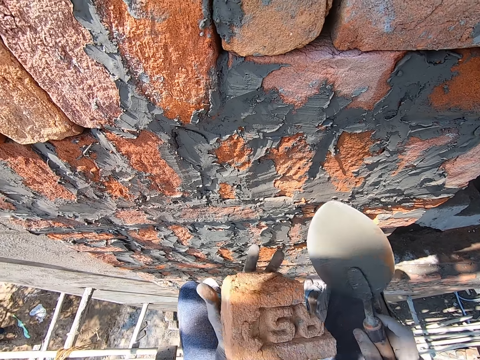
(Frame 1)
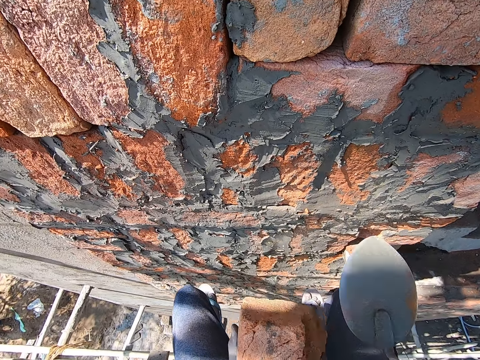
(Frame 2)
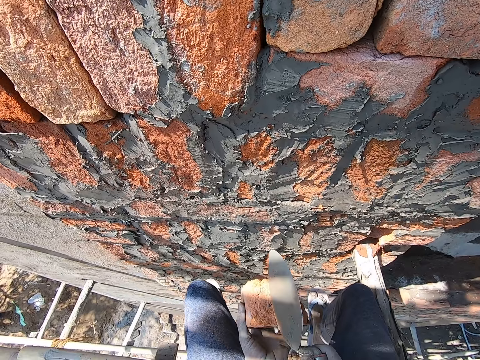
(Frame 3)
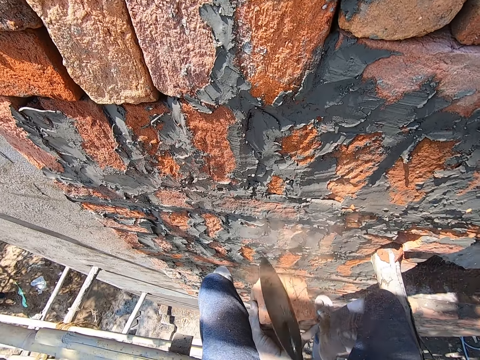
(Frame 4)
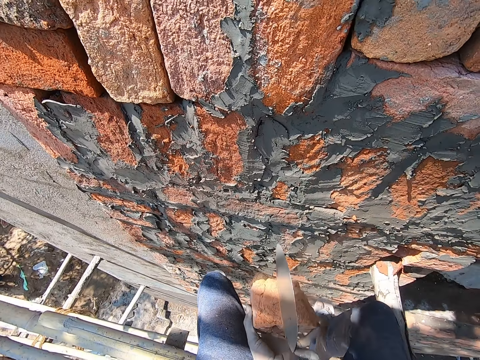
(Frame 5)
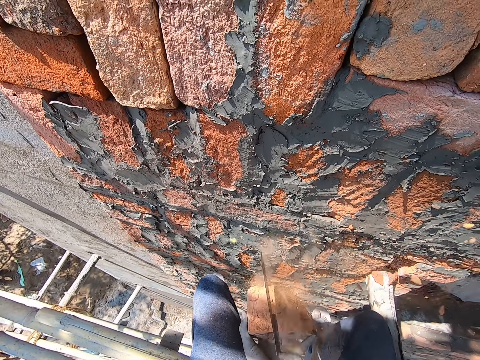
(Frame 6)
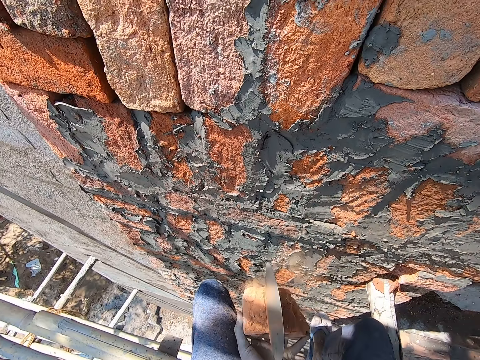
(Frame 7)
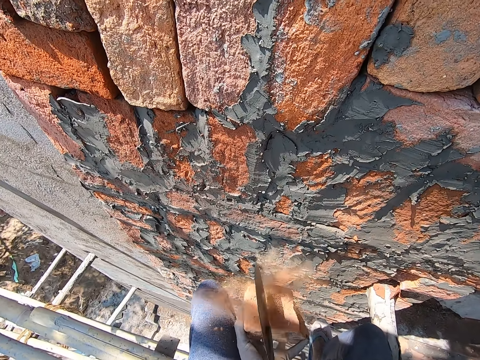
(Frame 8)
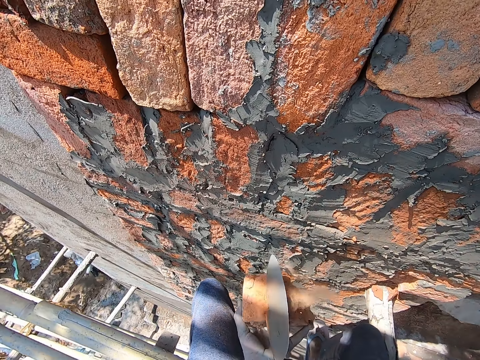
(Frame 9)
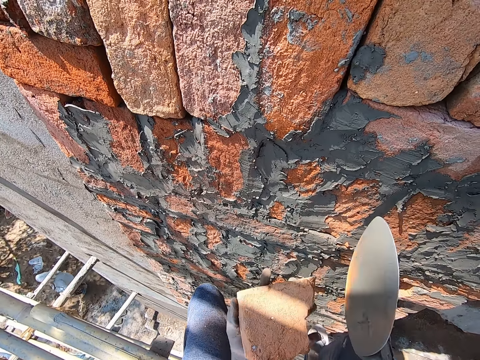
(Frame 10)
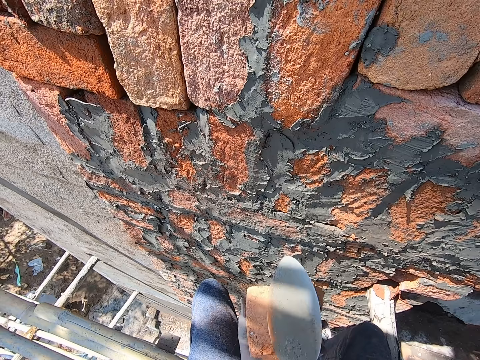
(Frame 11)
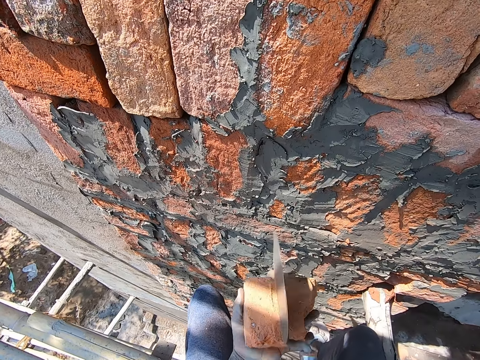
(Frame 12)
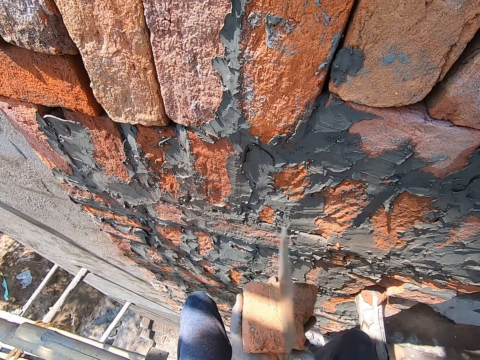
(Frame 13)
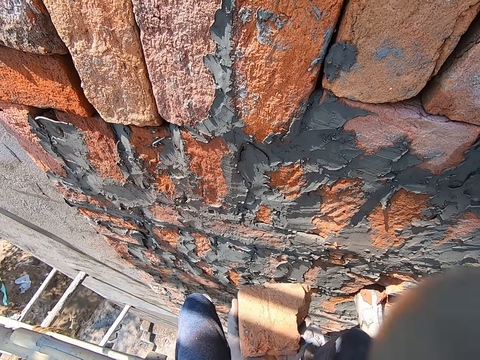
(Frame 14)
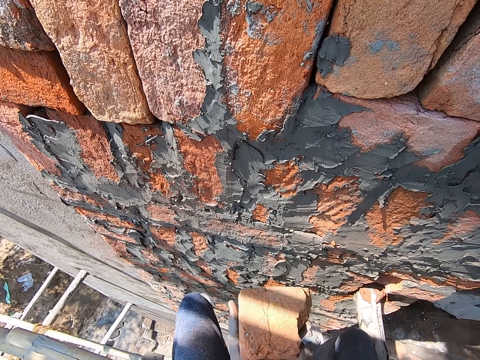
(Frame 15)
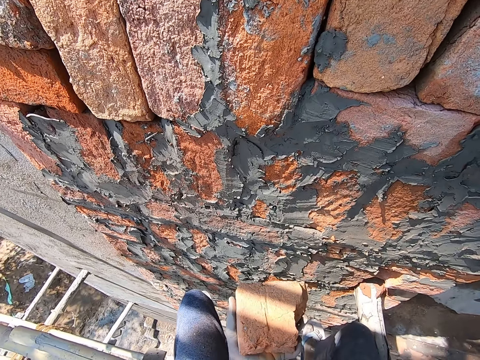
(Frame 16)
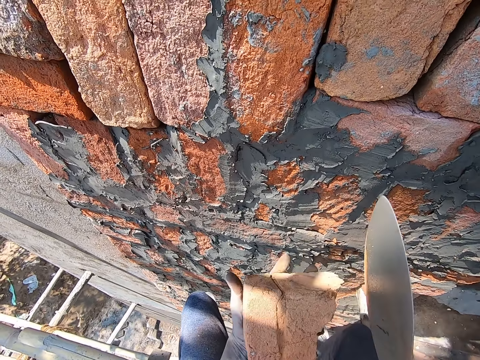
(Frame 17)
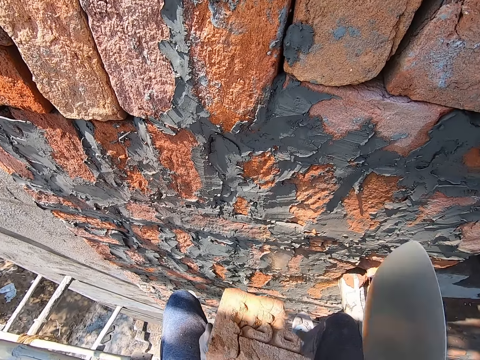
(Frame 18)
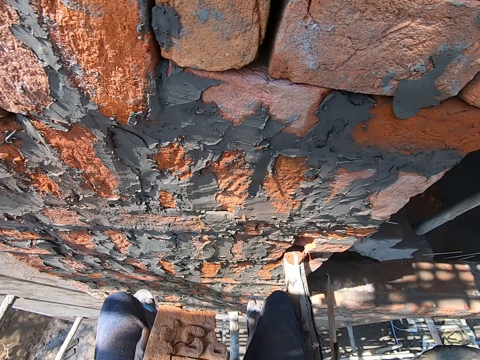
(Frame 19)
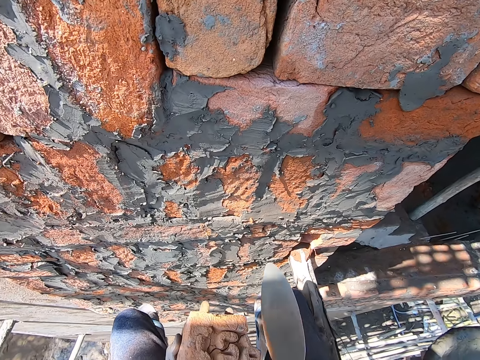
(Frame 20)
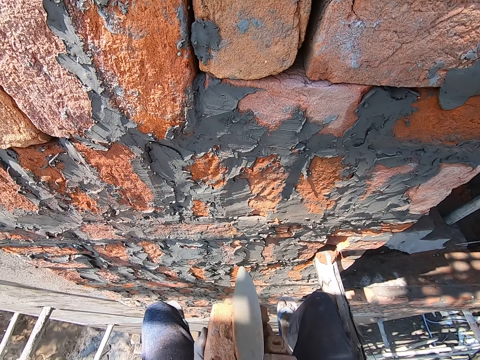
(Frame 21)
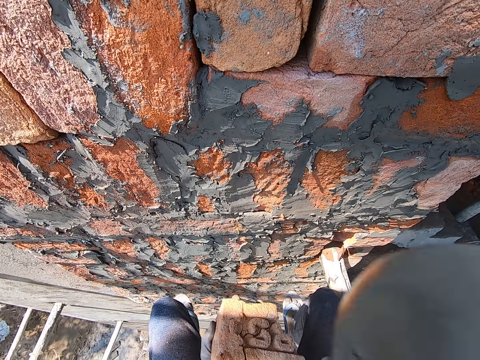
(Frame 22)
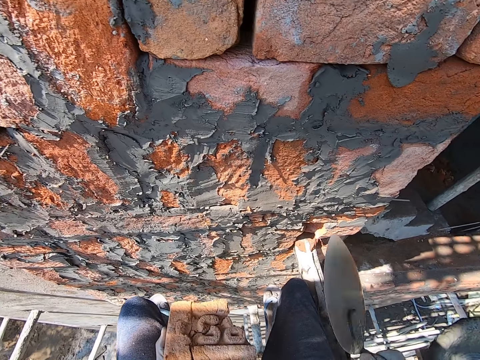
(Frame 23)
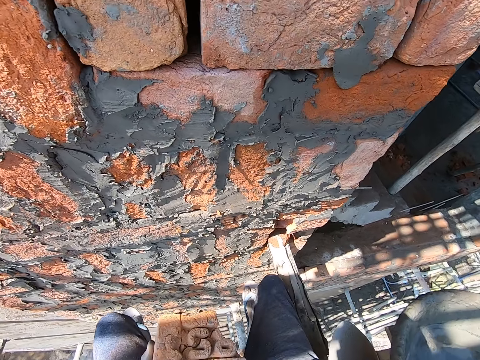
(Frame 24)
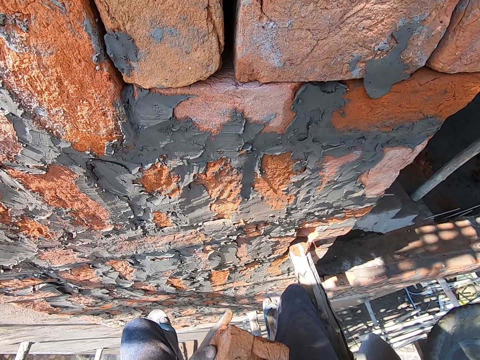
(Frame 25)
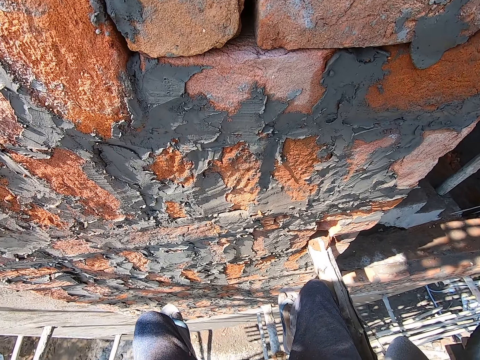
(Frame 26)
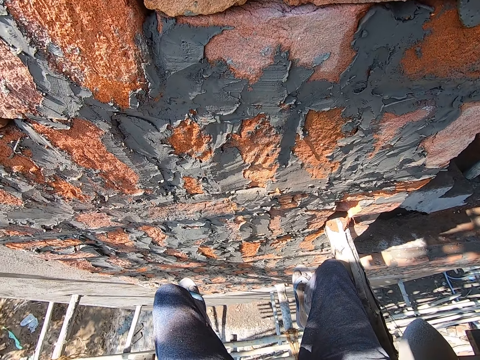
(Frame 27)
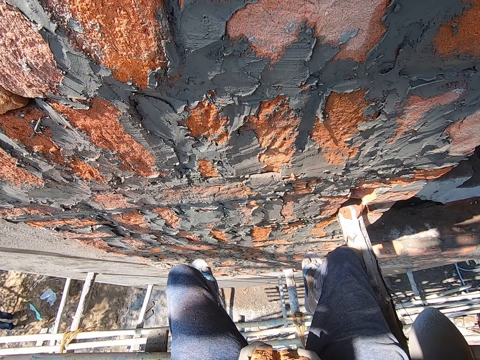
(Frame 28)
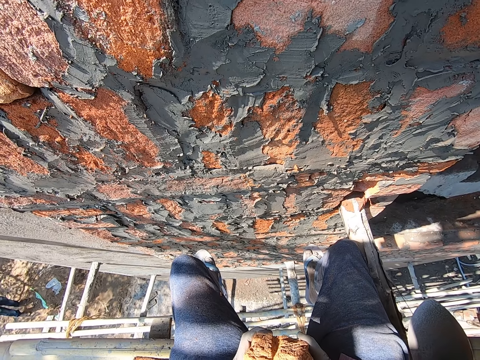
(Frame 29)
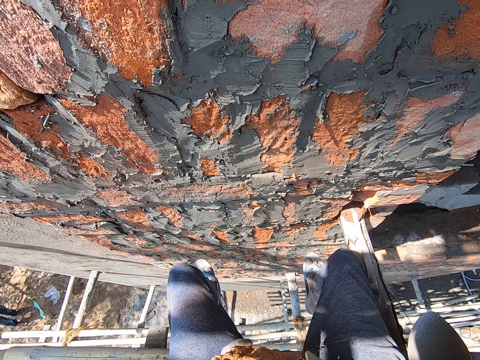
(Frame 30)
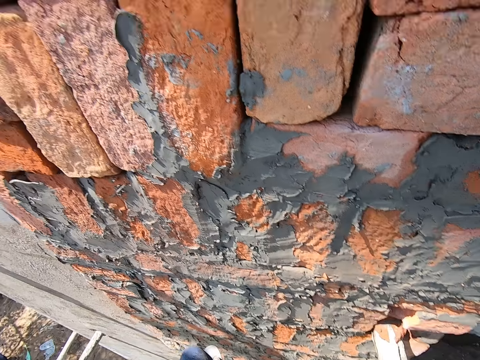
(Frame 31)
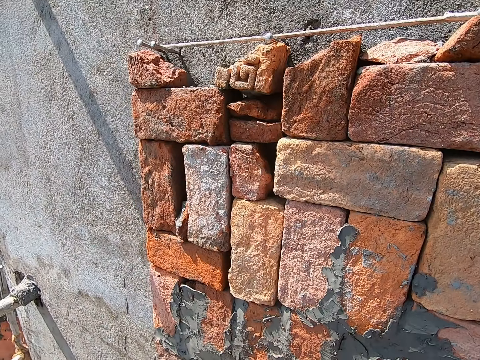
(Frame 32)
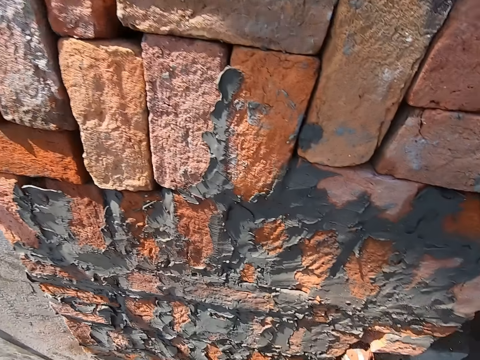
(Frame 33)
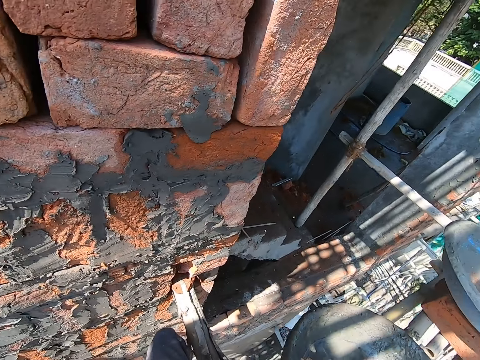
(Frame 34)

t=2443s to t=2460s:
The camera wearer flips the brick with his left hand. He hits the brick on his left hand with the trowel on his right hand. He breaks the brick with the trowel. A man interacts with the camera wearer. The camera wearer drops the trowel on some bamboo woods with his right hand. He splits the brick with both hands and converses with the man.

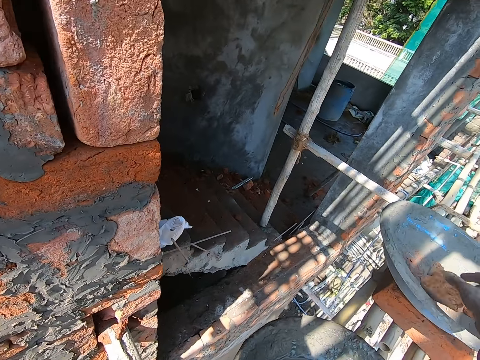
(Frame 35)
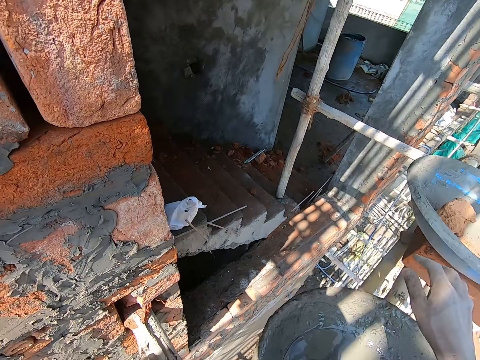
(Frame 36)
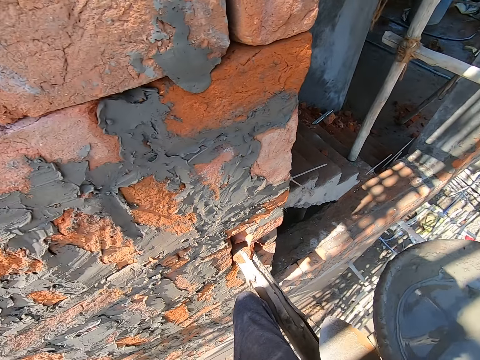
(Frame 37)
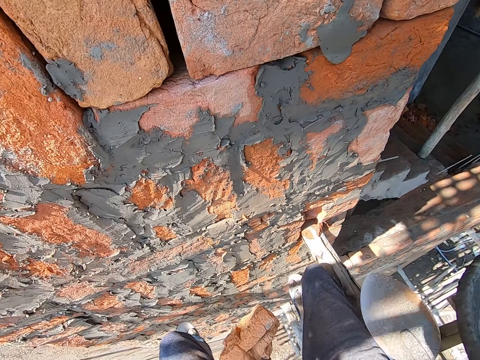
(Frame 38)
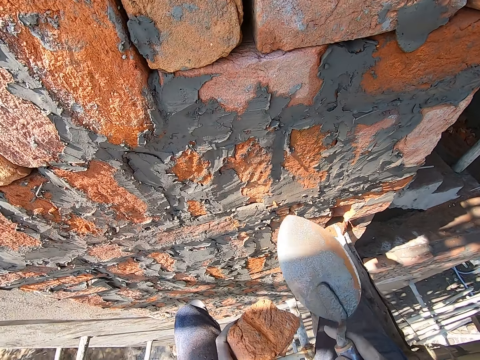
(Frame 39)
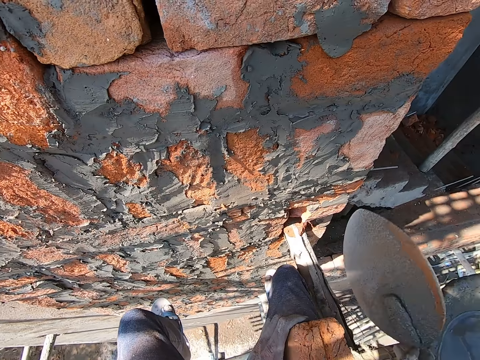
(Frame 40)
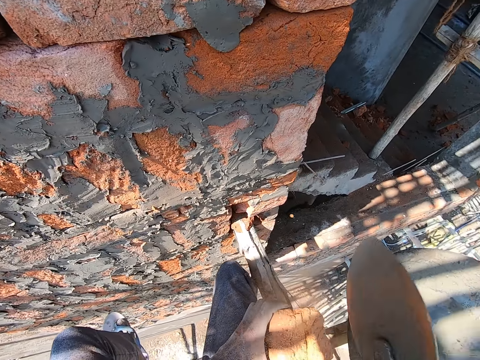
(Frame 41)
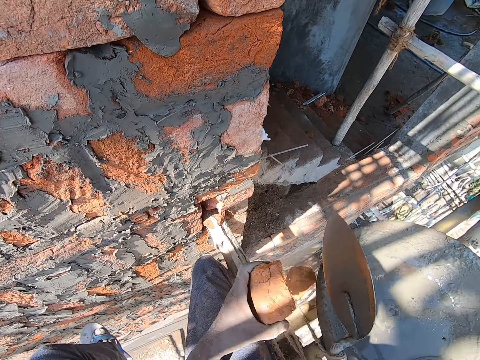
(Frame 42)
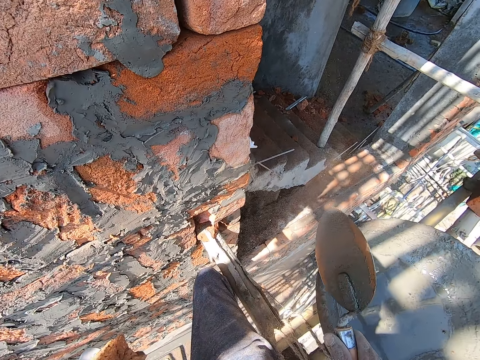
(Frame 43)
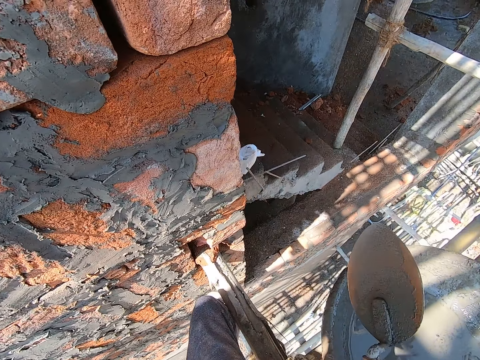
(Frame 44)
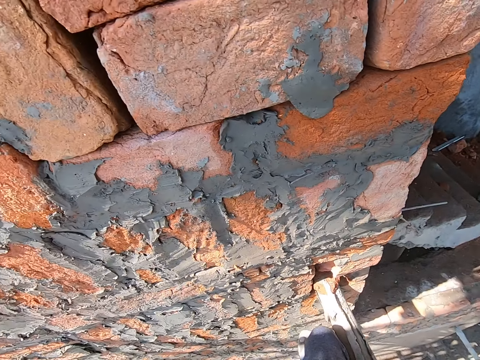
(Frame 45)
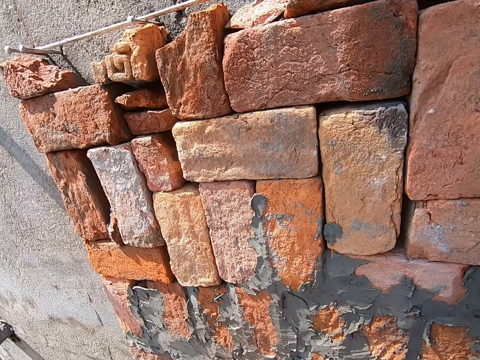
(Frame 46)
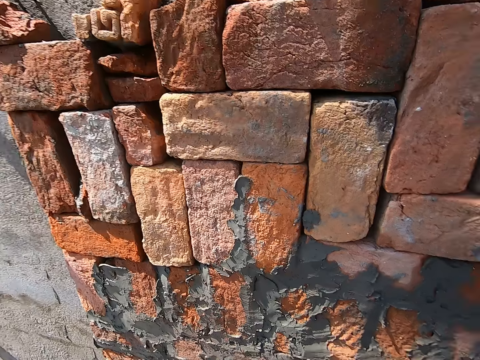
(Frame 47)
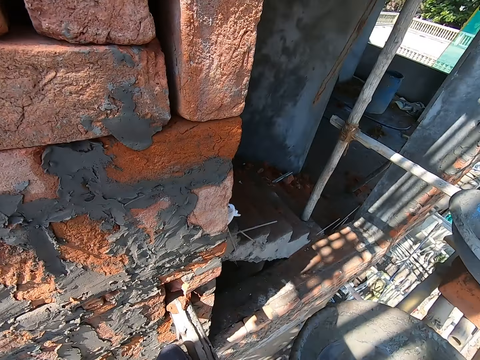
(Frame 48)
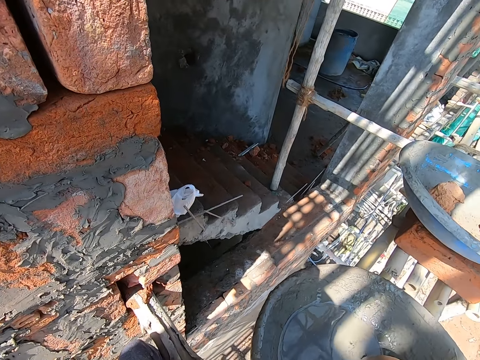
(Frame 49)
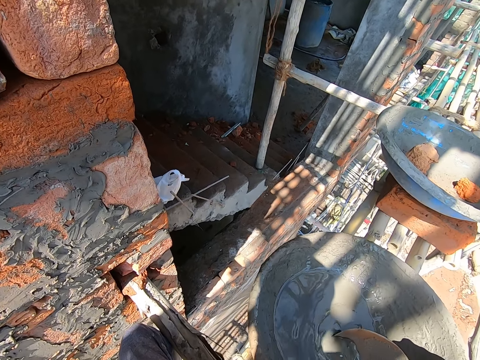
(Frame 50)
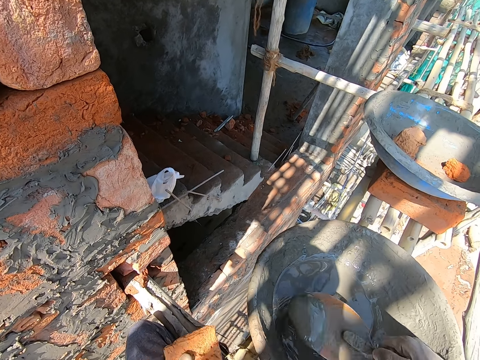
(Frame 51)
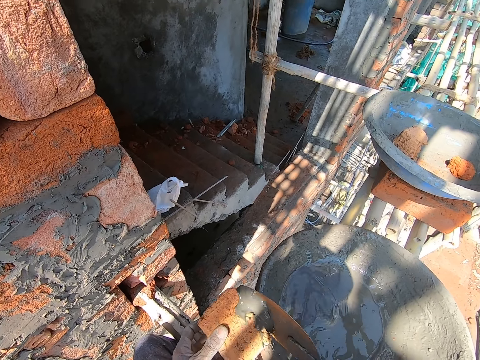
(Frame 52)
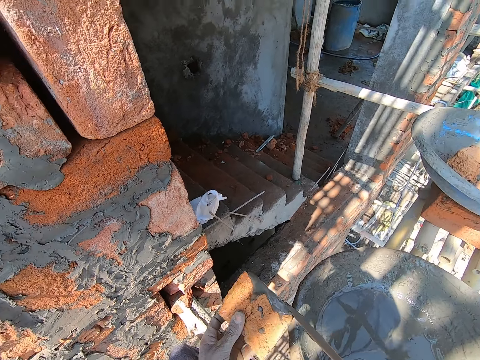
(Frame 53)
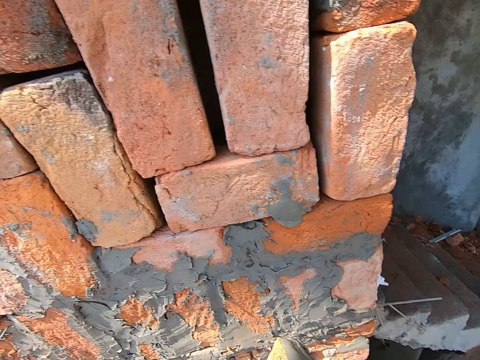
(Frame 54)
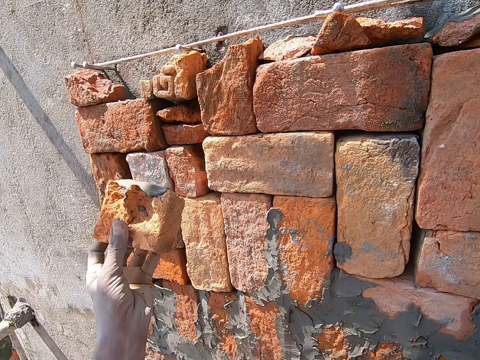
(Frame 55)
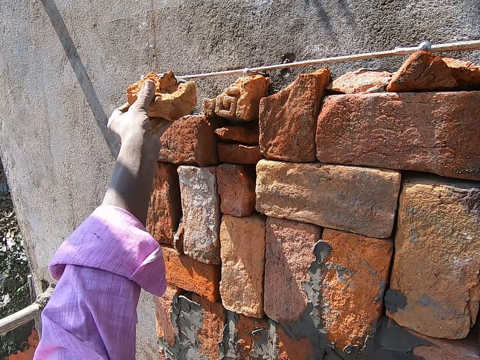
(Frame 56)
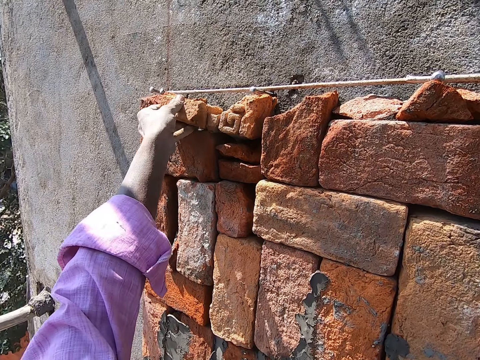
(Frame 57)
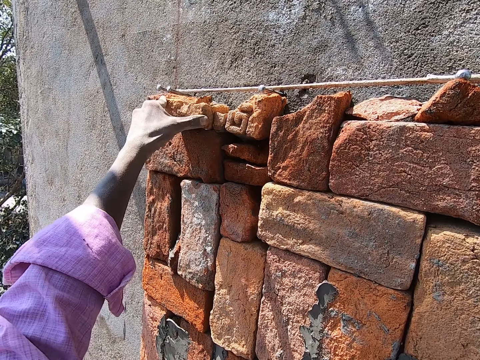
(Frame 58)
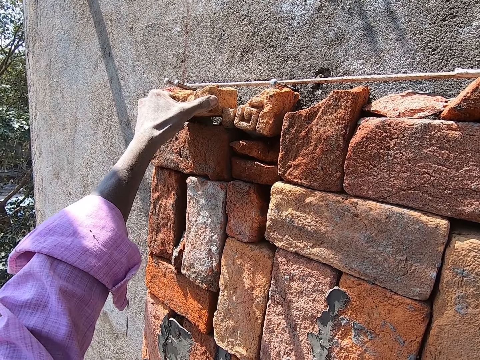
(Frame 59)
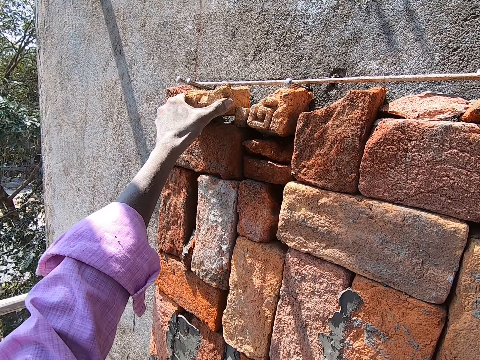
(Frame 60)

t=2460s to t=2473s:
The camera wearer drops a brick in a head pan on a brick on the bamboo woods with his right hand. He picks up the trowel on some bamboo woods with his right hand. He hits the brick in his left hand with the trowel in his right hand. He scoops some mixed cement from the head pan on the bamboo woods with the trowel in his right hand. He chops the cement with the trowel. He pours the mixed cement on the brick in his left hand with the trowel in his right hand. He smears cement on the brick. He plasters the brick on a wall with his left hand.
